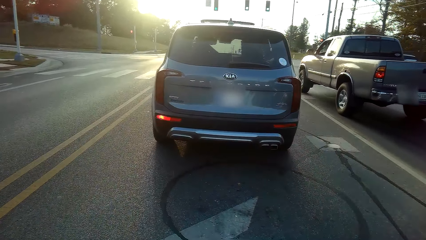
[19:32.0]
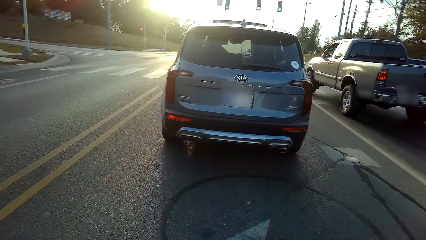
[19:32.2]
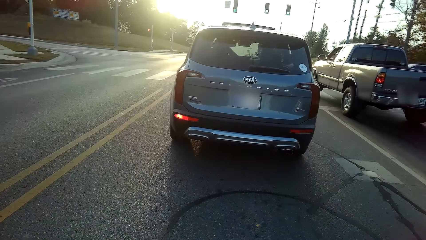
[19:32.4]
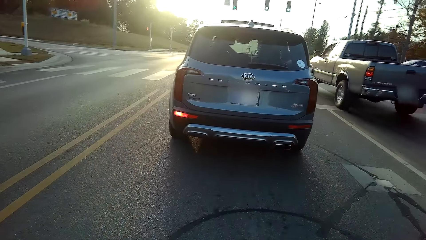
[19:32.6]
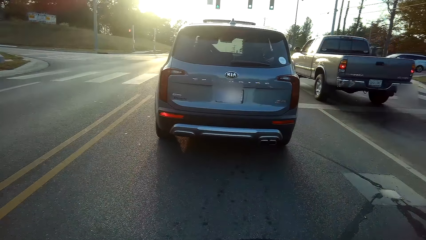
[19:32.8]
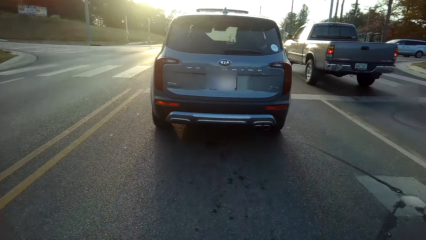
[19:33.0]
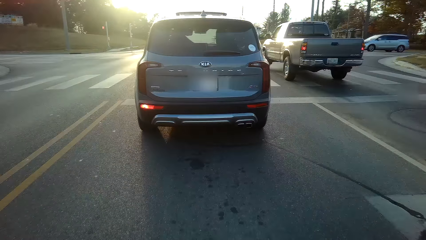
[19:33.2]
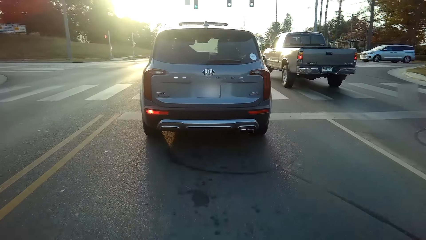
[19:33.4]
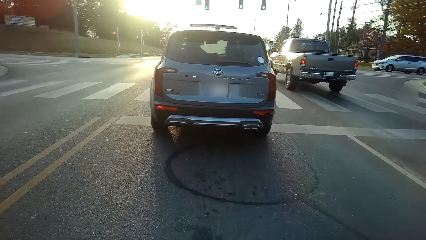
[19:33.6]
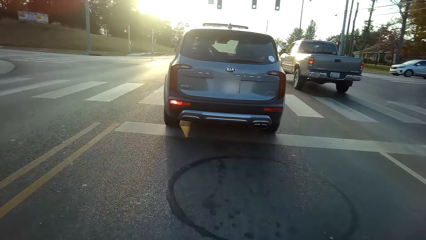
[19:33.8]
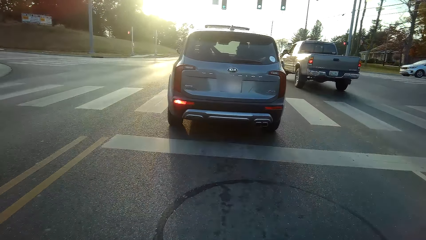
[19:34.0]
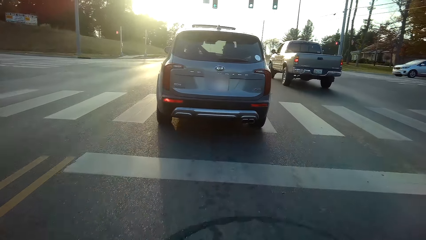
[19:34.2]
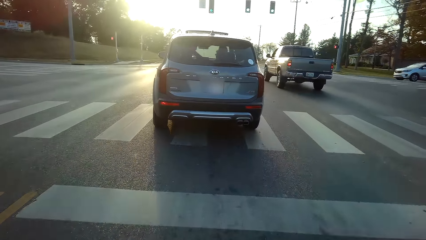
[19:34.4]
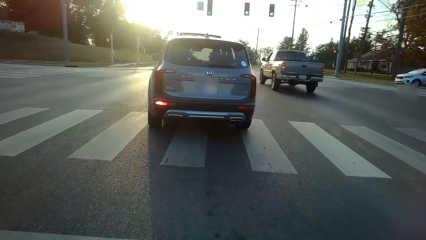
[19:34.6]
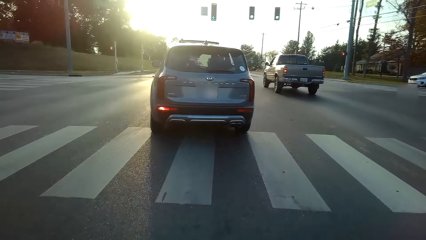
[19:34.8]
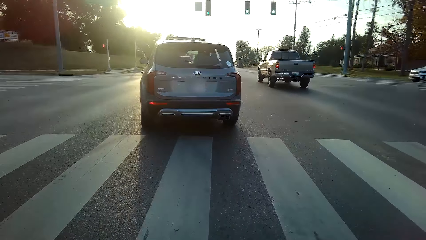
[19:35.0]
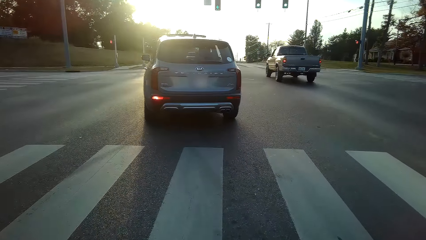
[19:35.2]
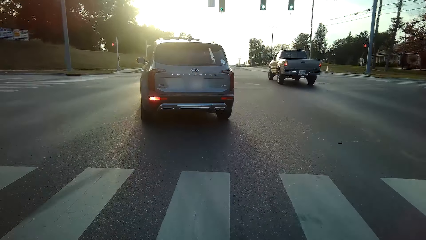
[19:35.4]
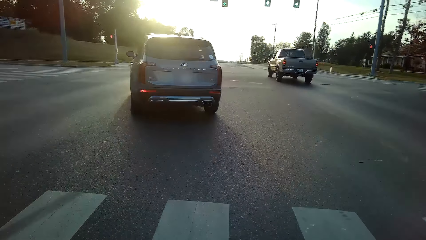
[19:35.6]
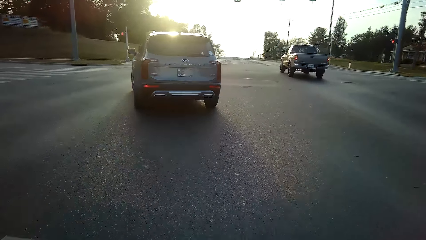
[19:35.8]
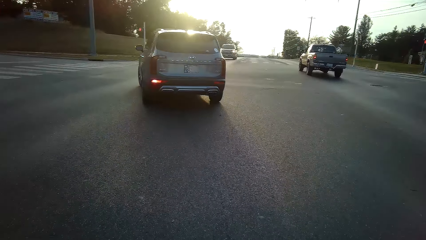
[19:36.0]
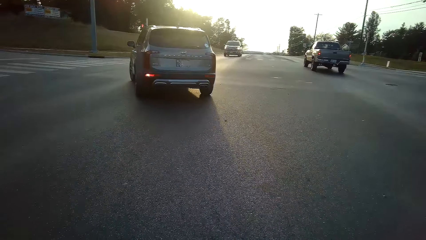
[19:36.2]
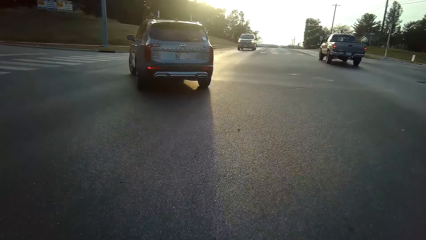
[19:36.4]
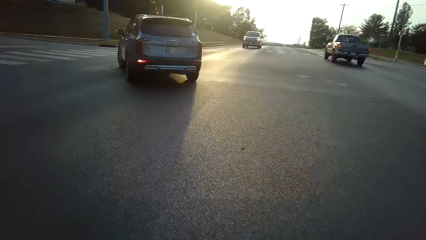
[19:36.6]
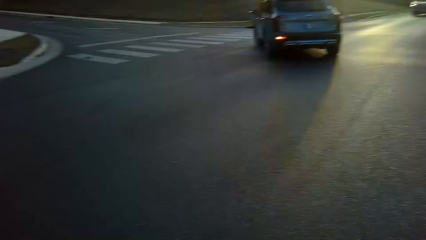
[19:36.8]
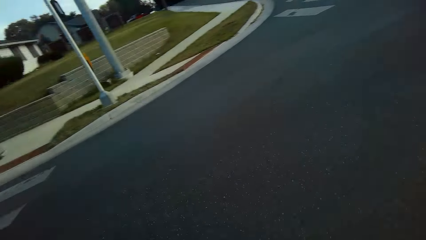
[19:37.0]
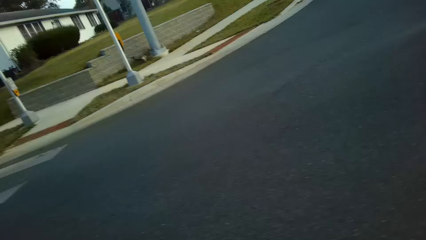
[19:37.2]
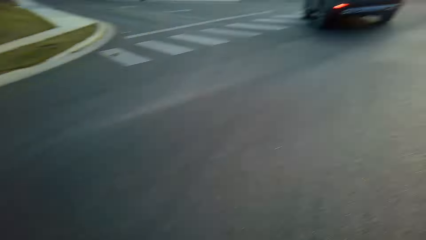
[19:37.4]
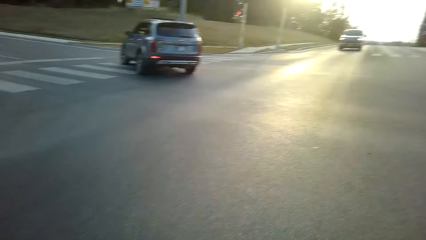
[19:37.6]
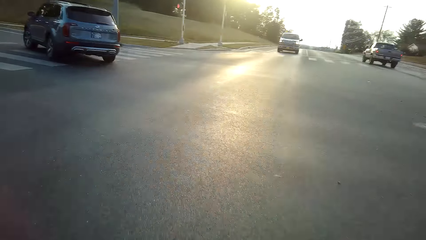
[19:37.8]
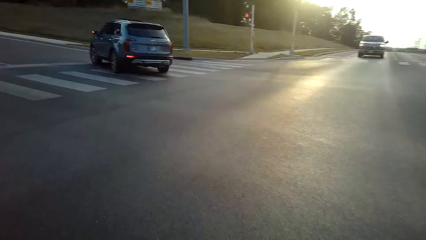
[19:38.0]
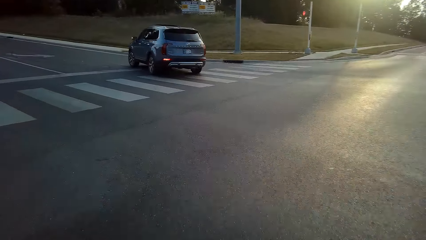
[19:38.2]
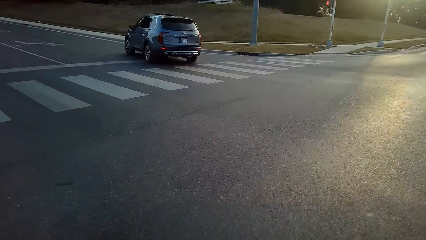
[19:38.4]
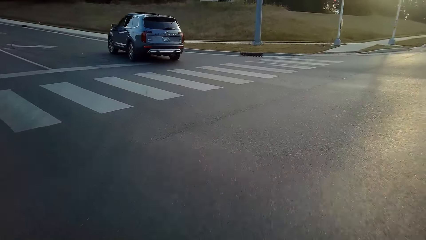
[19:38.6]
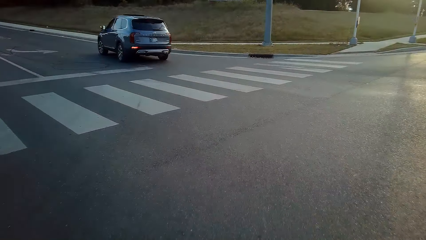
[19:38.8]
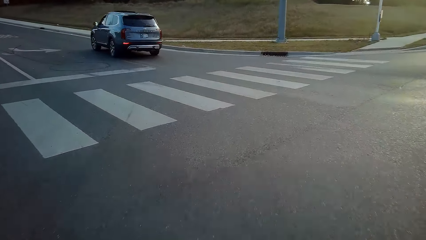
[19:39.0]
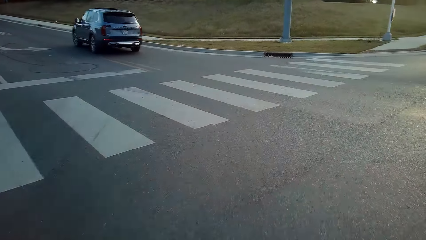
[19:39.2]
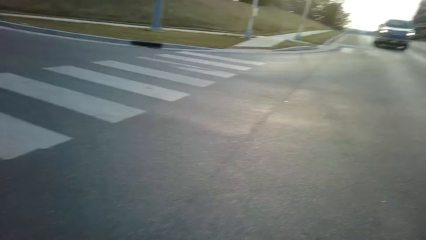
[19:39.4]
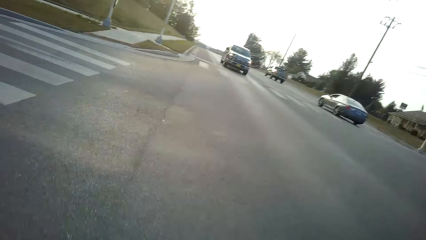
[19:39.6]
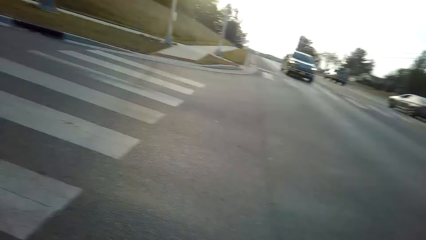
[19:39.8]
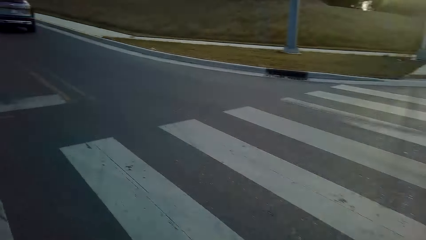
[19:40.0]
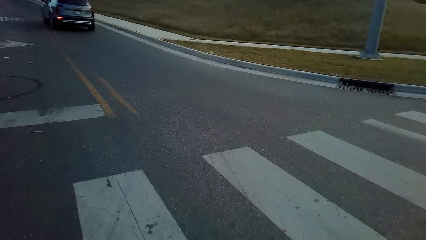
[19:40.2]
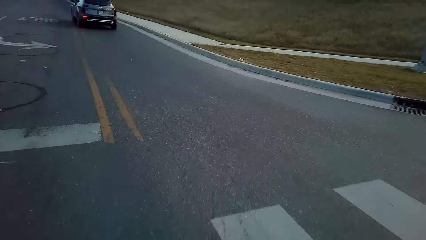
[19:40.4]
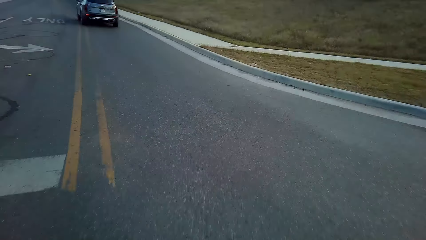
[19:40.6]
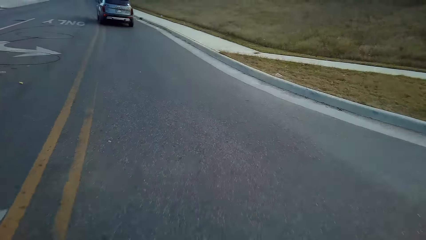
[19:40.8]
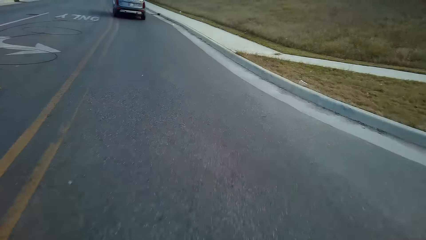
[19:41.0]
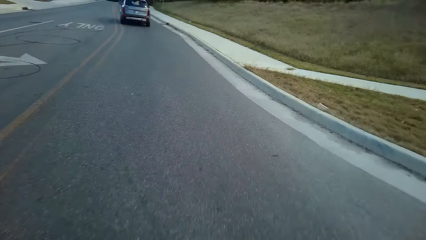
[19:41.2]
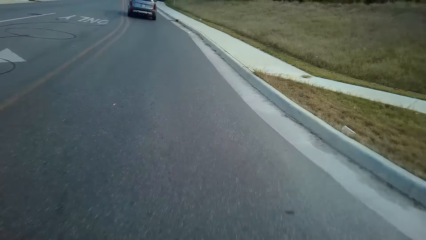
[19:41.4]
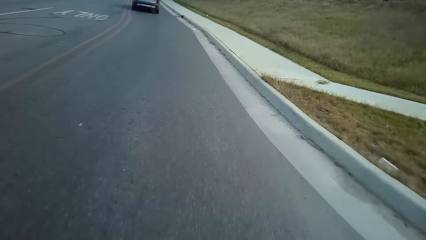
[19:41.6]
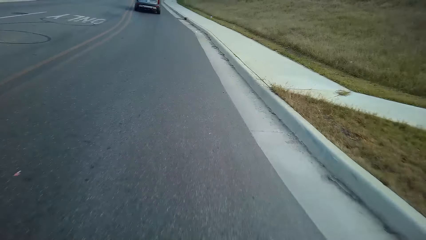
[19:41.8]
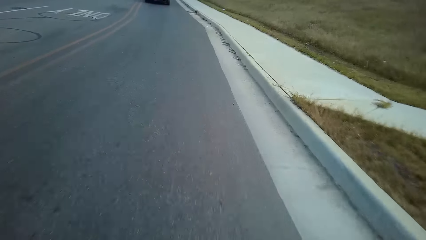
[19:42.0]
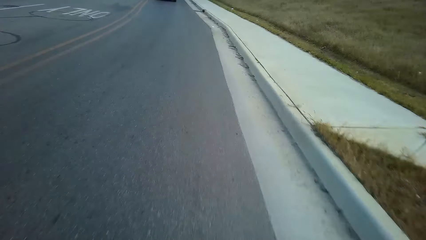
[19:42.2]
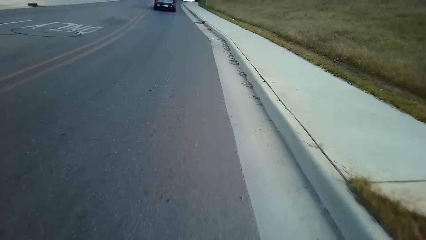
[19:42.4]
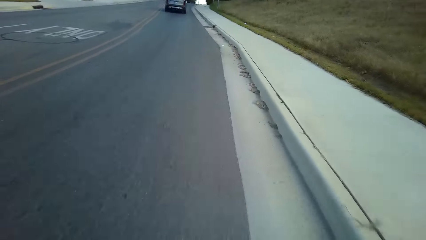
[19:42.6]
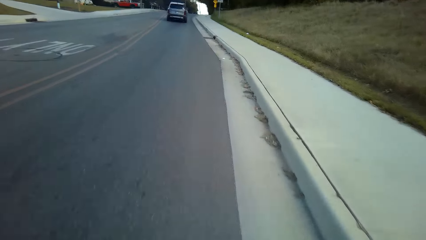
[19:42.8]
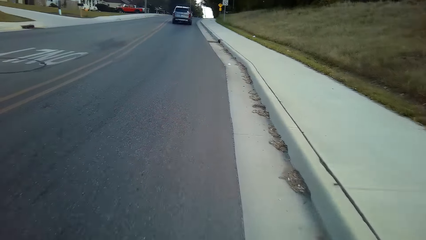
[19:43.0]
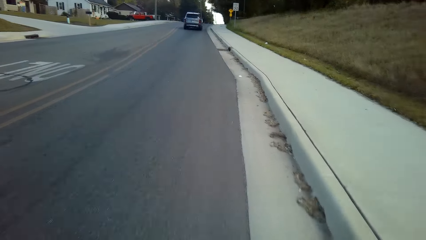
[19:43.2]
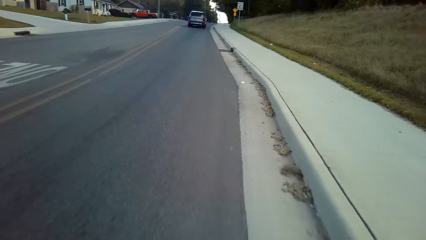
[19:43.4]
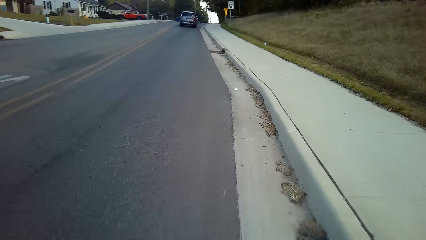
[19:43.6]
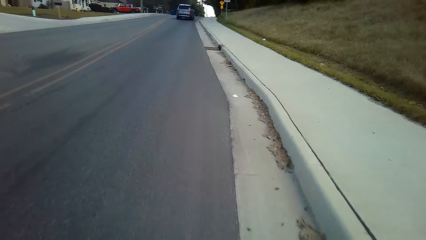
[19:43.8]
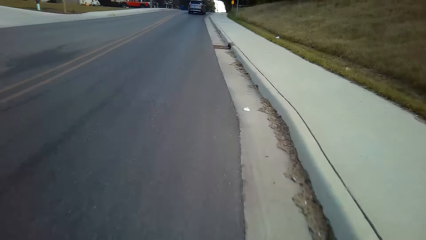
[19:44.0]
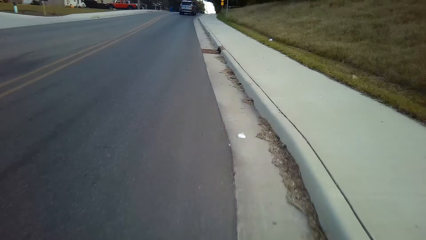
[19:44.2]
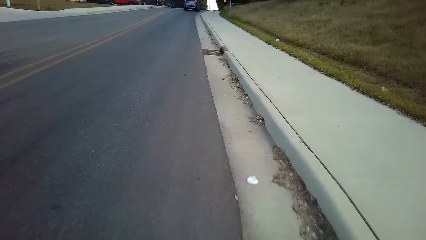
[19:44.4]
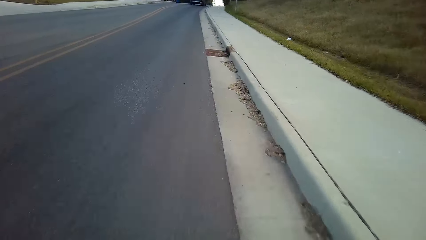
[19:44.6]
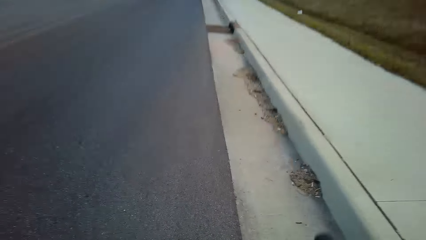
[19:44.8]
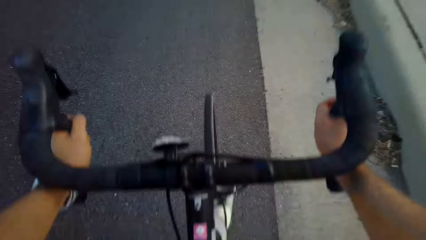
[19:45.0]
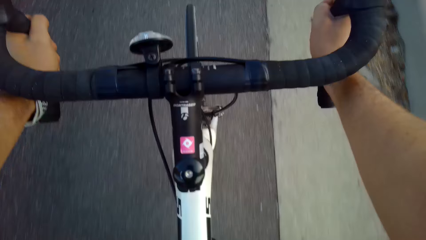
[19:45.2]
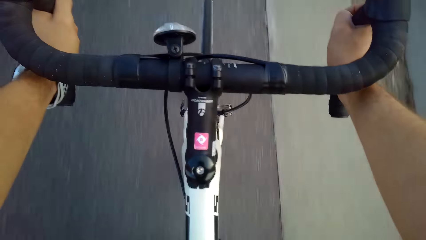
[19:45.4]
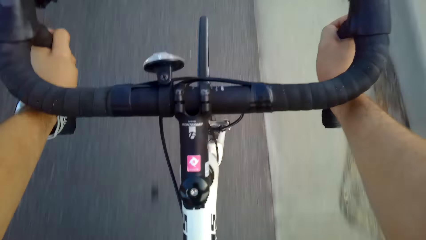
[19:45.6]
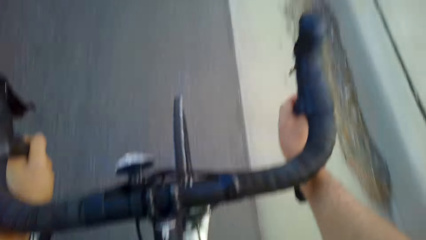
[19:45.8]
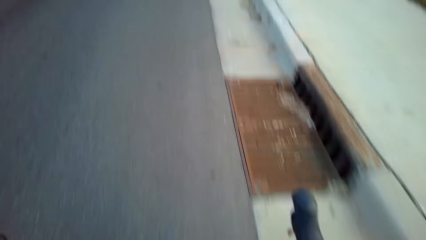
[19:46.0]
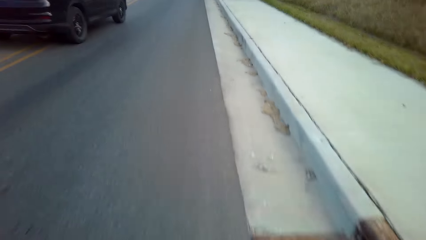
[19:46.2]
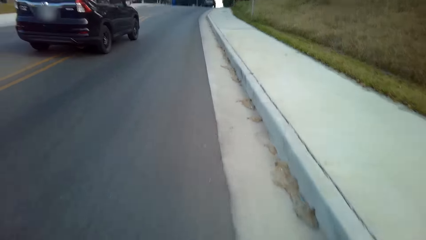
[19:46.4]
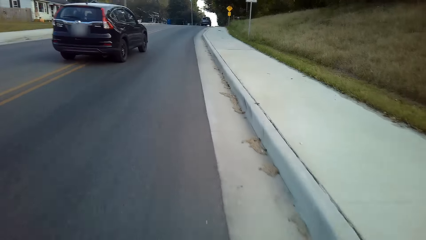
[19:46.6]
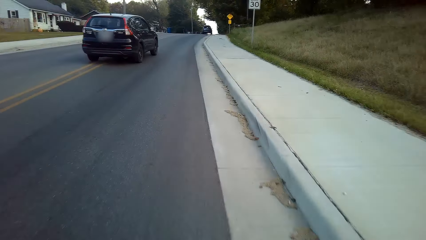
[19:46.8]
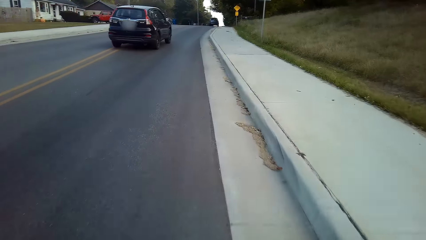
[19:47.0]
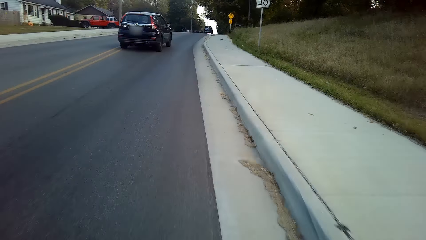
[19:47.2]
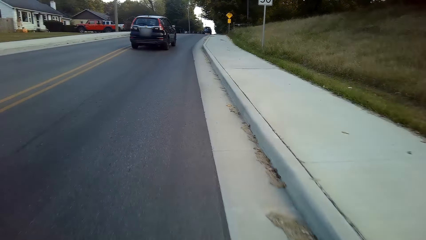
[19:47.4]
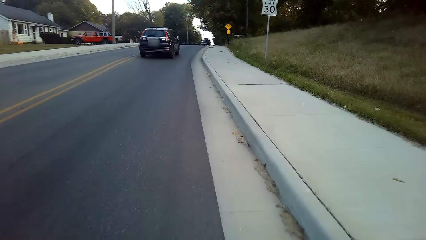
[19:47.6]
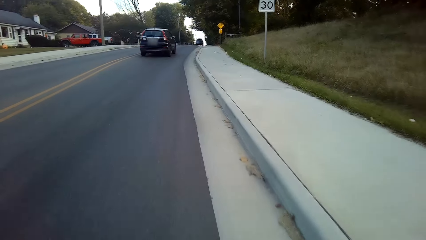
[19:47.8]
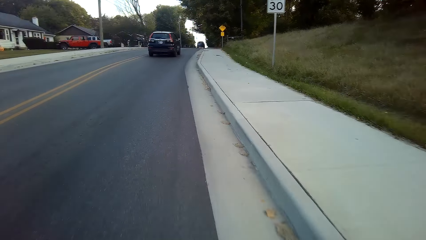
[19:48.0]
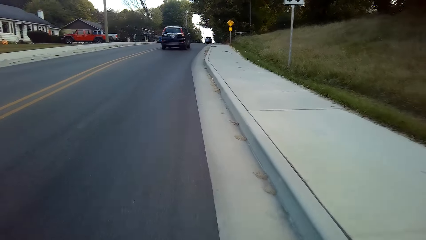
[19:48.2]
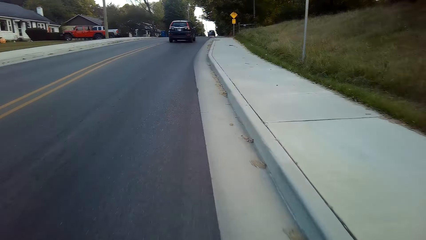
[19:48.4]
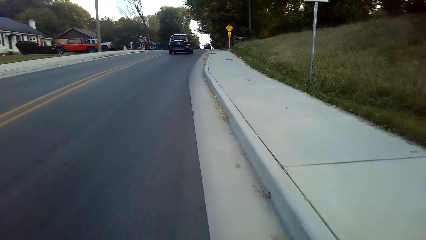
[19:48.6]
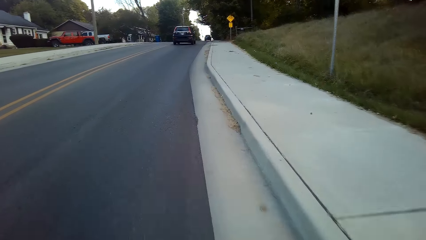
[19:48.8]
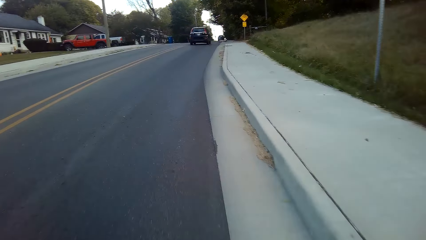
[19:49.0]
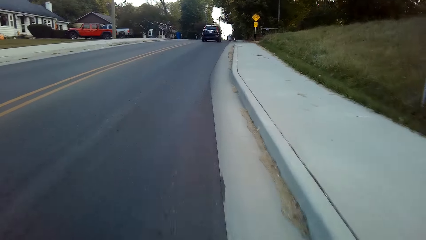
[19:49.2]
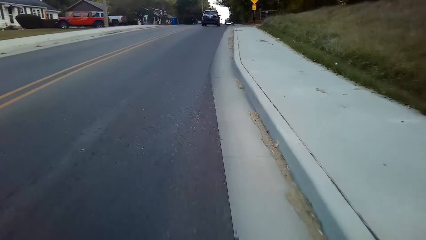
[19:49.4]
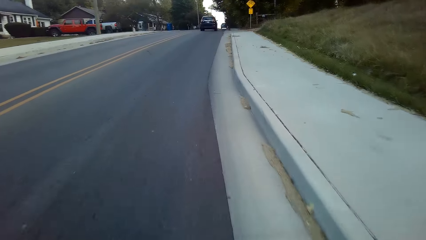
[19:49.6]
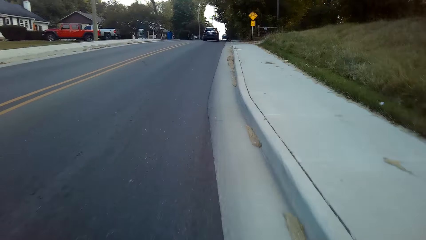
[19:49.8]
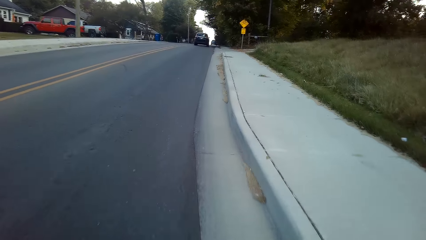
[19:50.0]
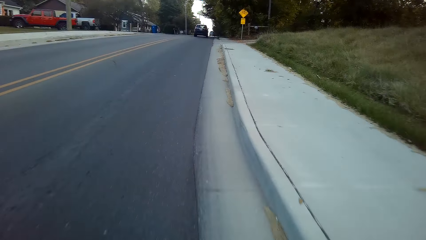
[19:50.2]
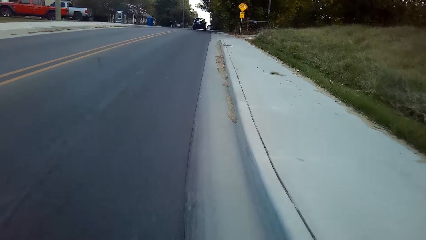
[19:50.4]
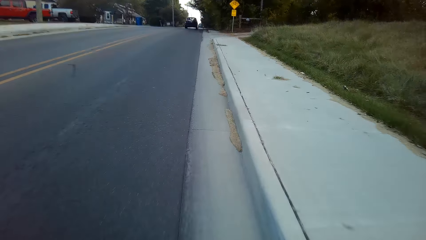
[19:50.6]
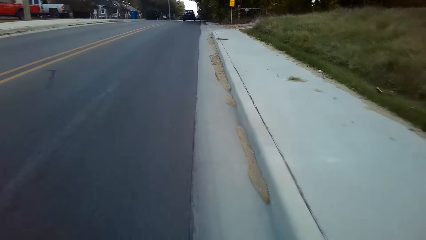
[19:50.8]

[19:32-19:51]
The camera wearer rides the bicycle on the road. They look around the road. They turn around. They ride the bicycle on the road. They cycle on the road.
